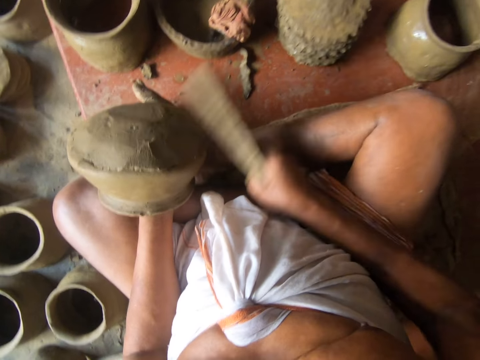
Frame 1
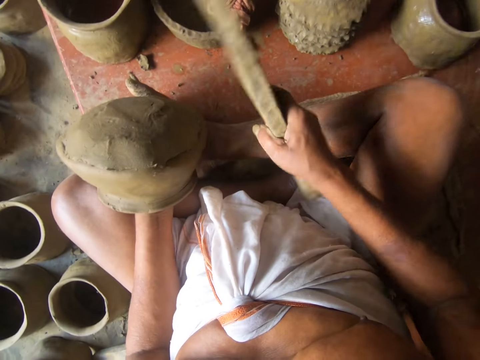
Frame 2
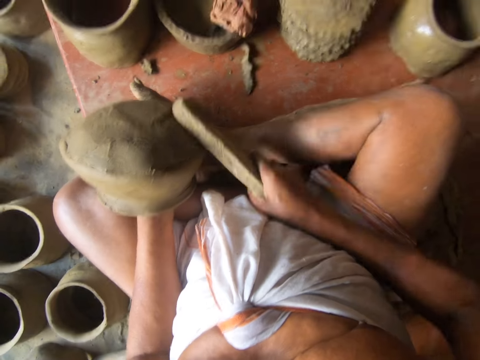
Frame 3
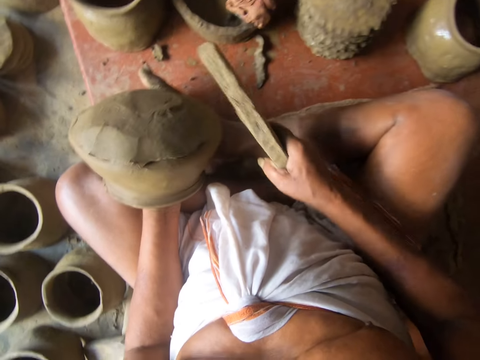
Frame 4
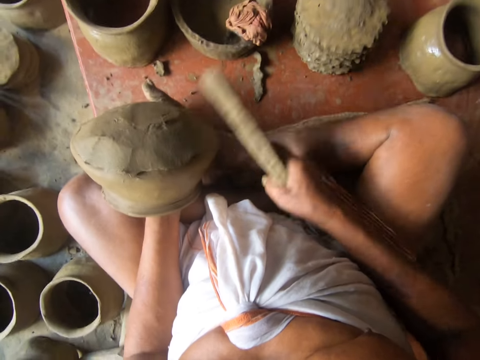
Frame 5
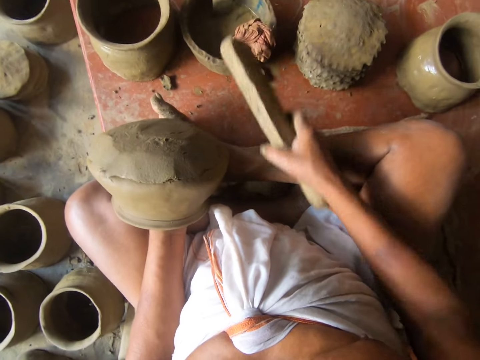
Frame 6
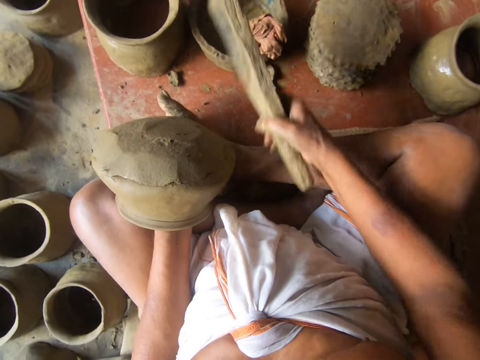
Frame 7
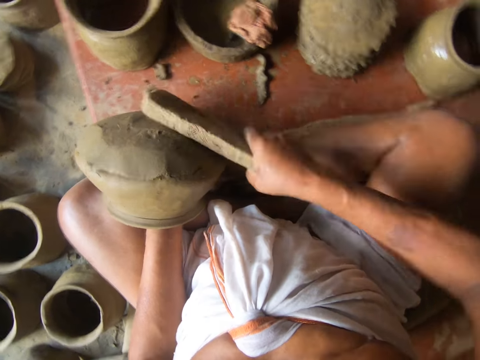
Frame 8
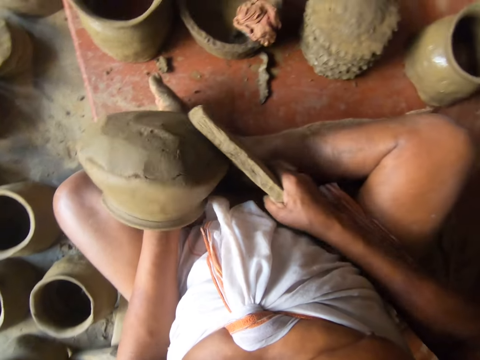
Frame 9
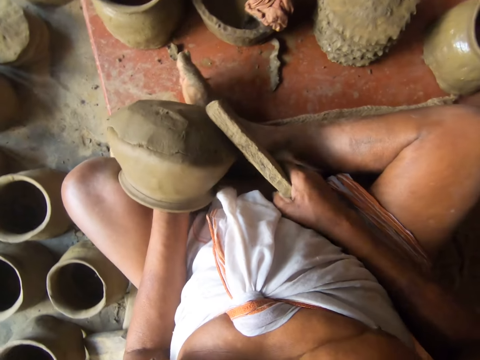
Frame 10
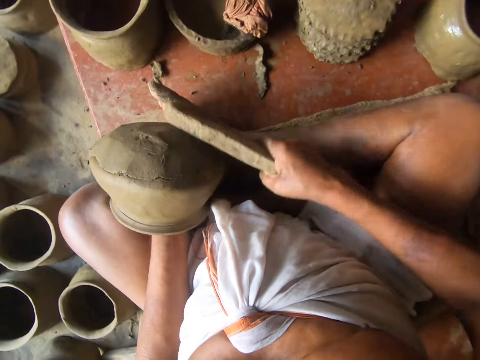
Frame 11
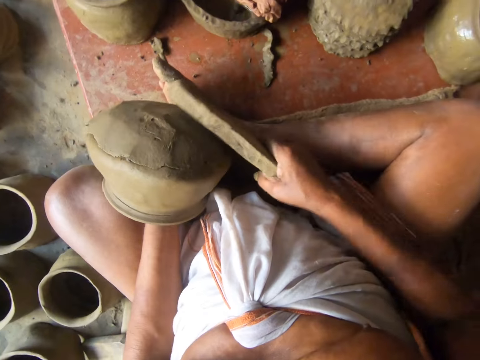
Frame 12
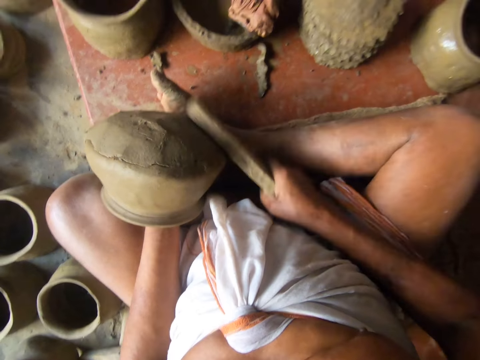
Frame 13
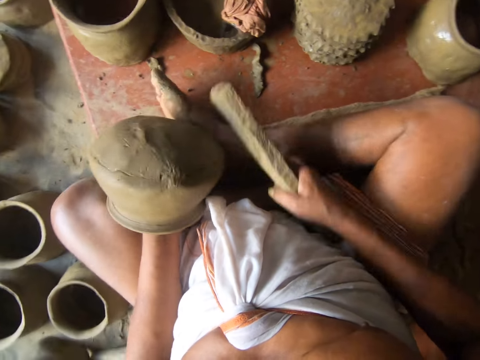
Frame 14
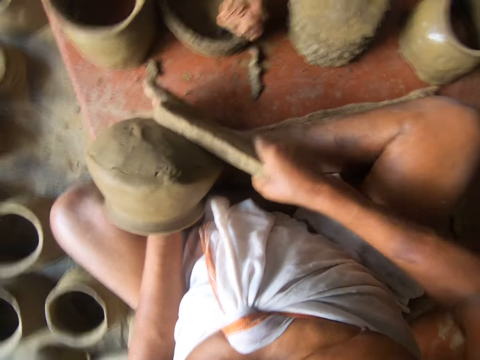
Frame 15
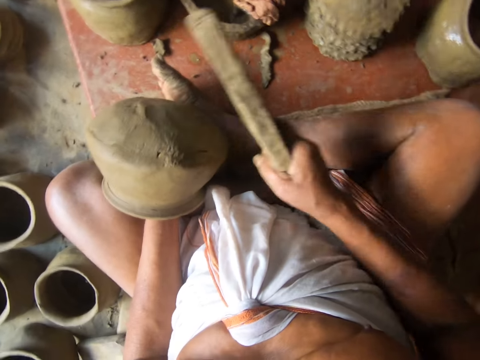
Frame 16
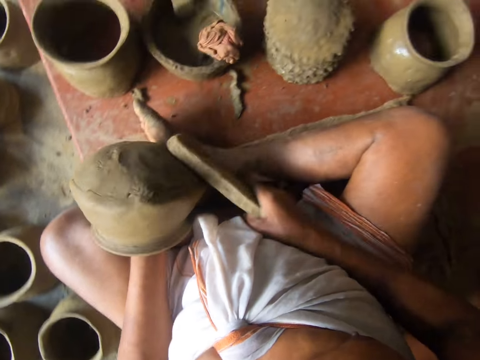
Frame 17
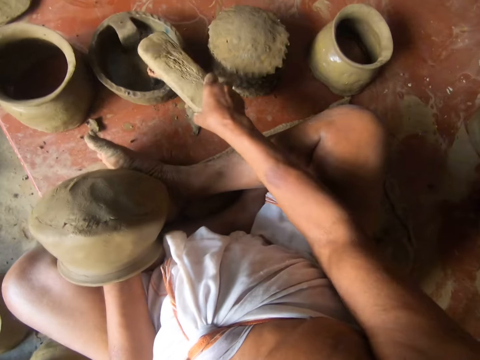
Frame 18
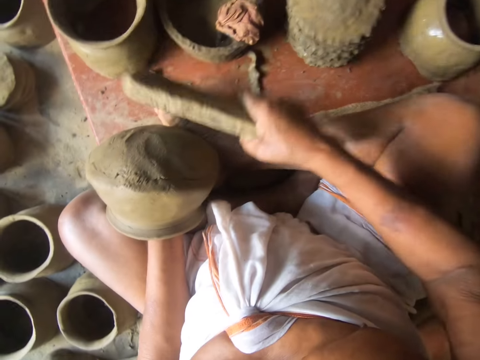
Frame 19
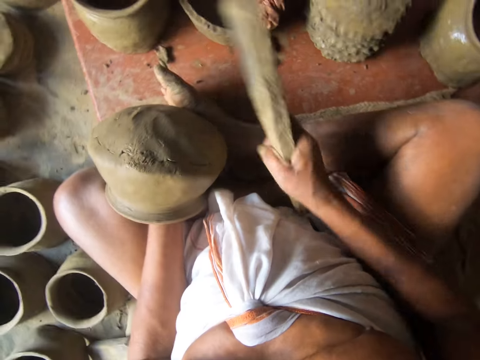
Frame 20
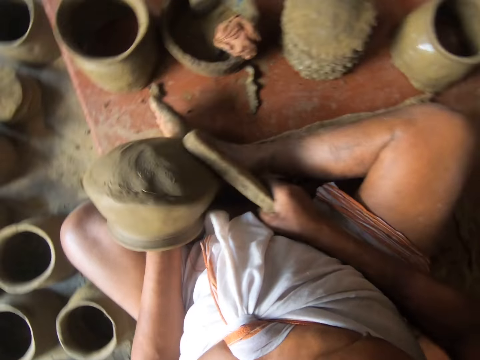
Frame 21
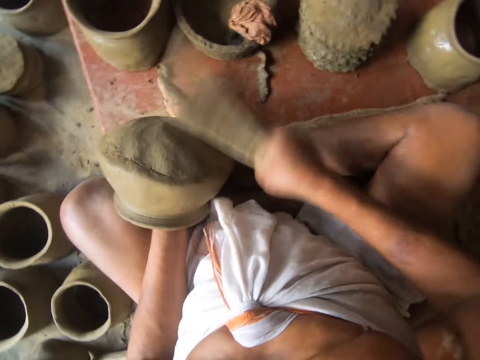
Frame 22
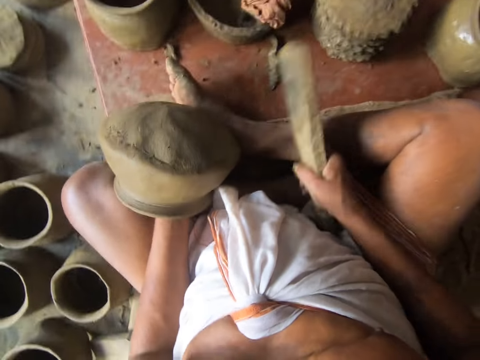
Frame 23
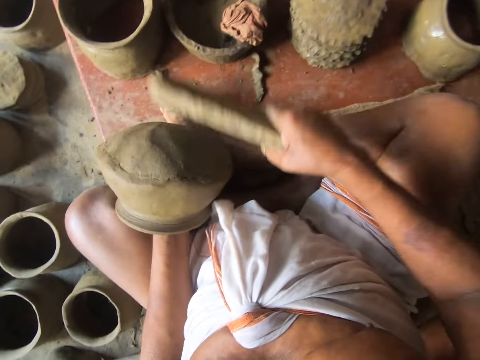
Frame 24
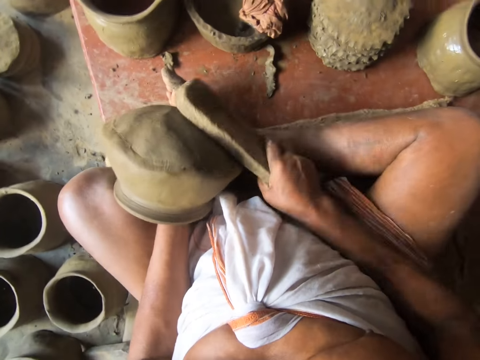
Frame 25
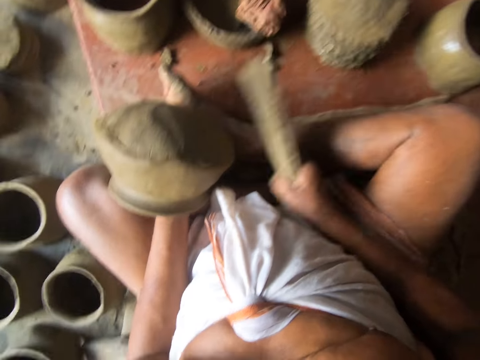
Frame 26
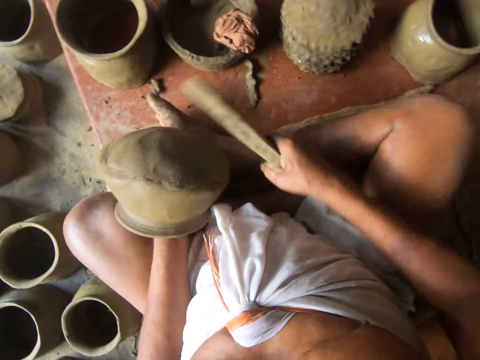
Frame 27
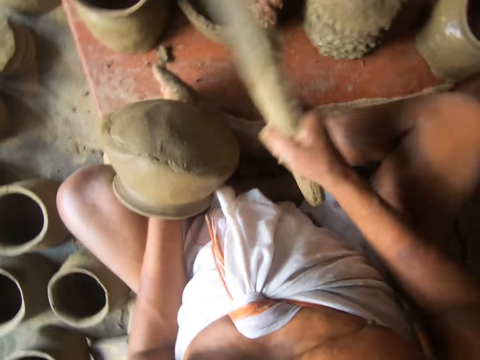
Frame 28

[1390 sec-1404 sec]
The camera wearer places the wood on a piece of cloth. They hit the modelling clay pot with the wood. They place the wood on the piece of cloth. They hit the modelling clay pot with the wood.

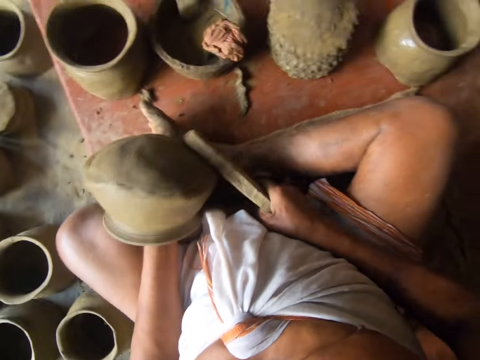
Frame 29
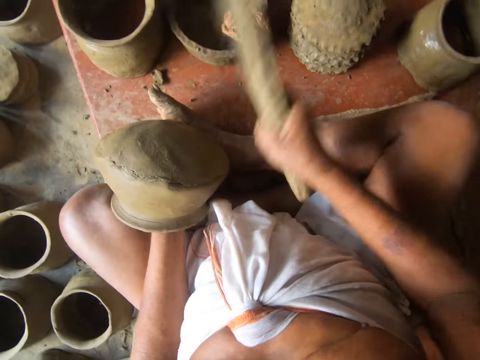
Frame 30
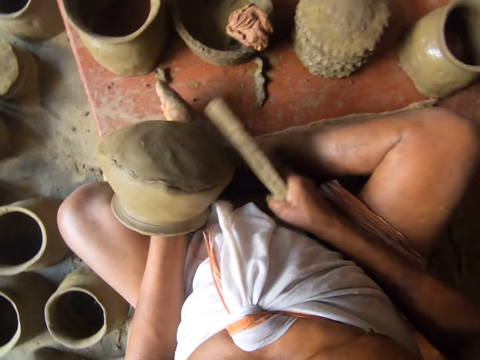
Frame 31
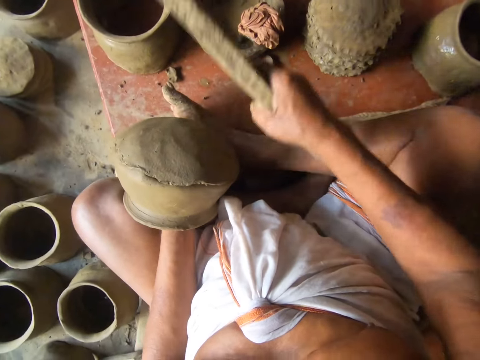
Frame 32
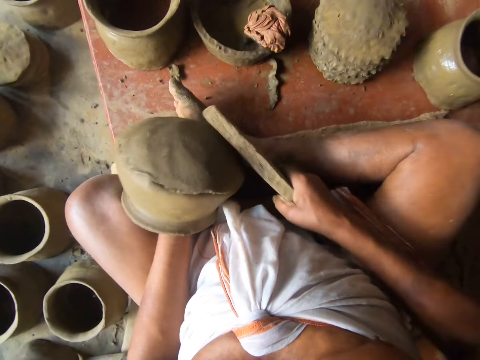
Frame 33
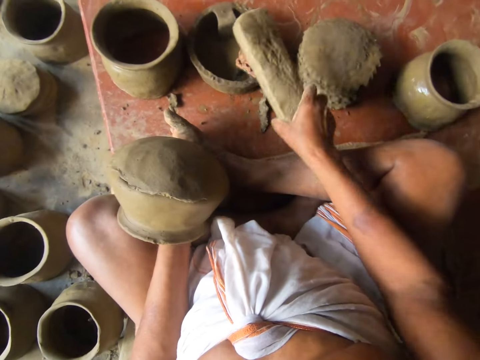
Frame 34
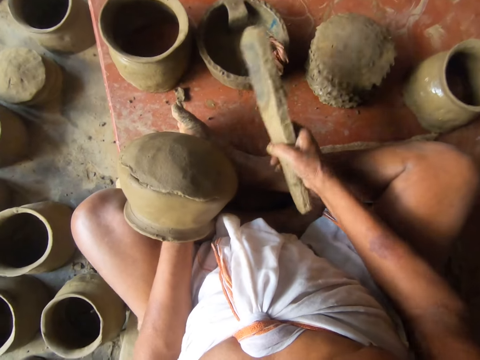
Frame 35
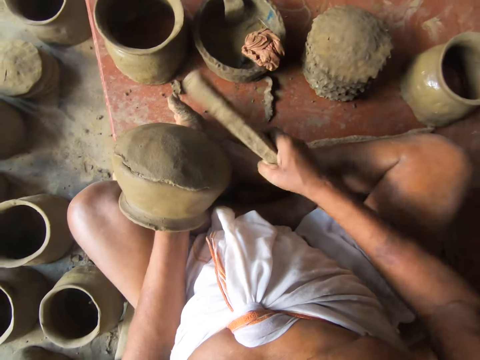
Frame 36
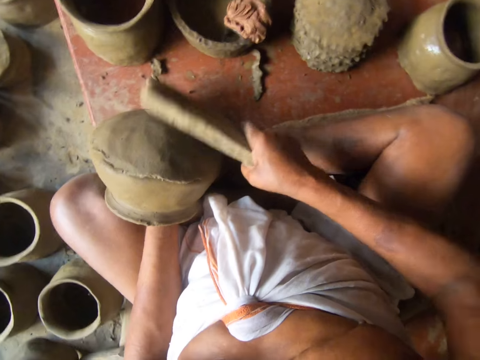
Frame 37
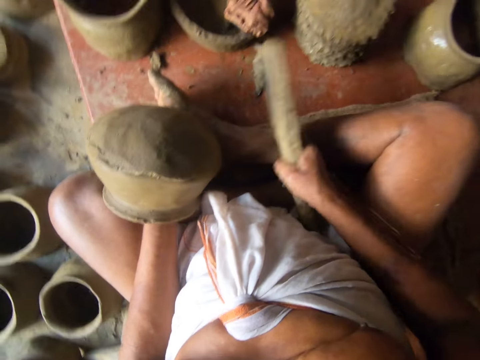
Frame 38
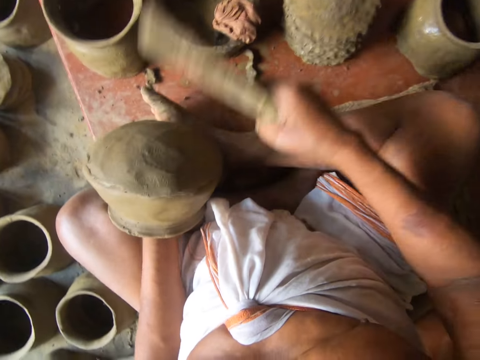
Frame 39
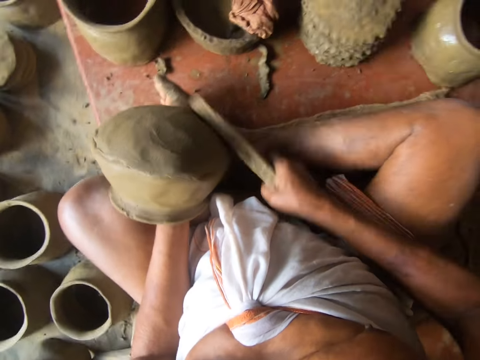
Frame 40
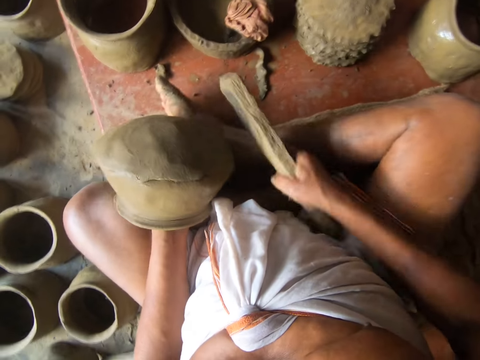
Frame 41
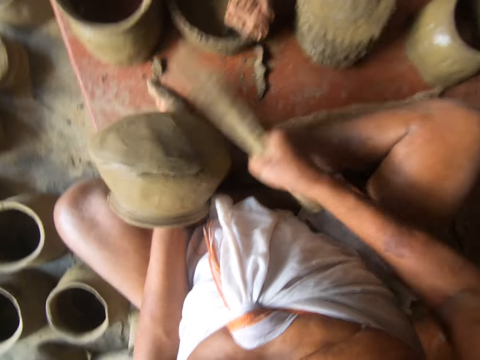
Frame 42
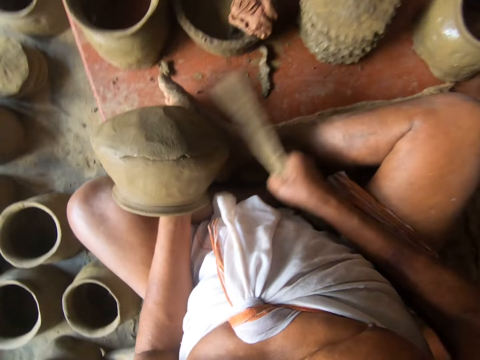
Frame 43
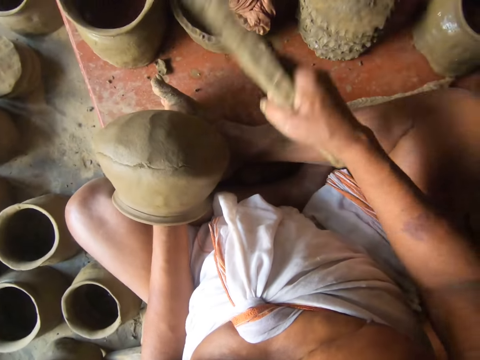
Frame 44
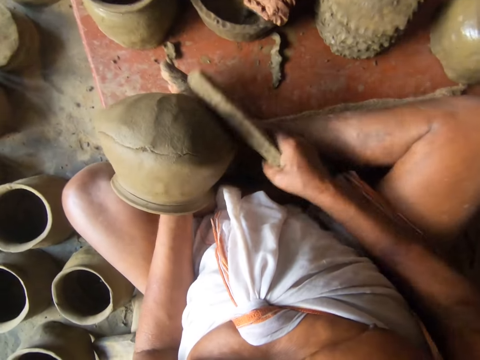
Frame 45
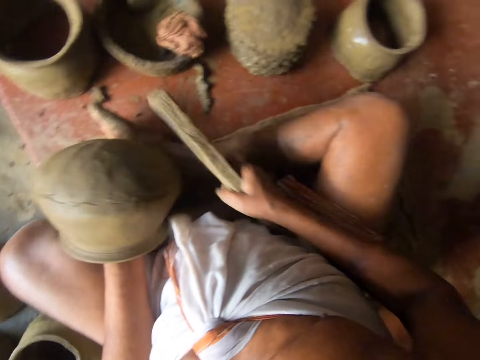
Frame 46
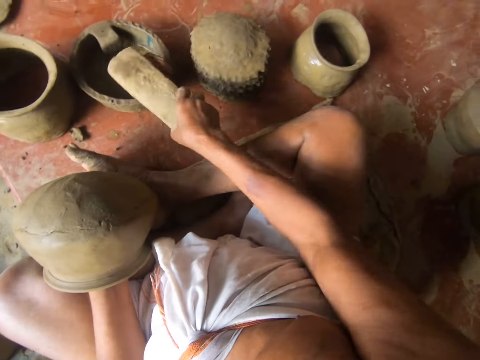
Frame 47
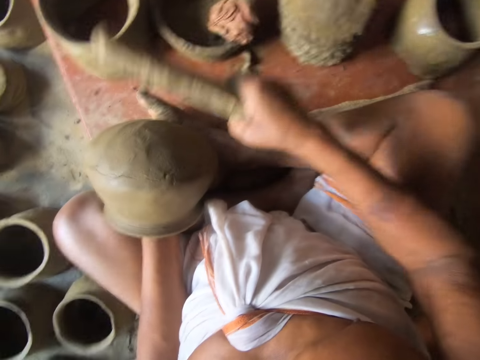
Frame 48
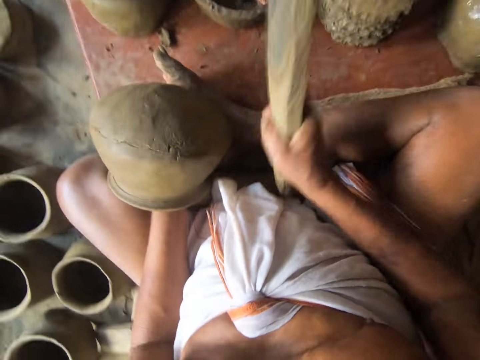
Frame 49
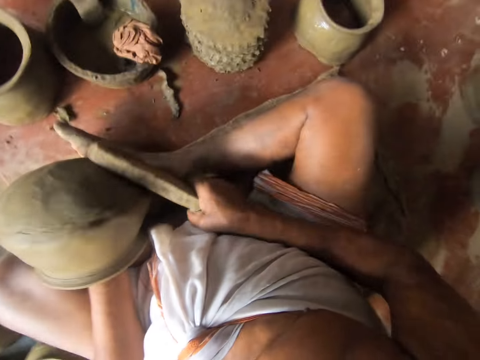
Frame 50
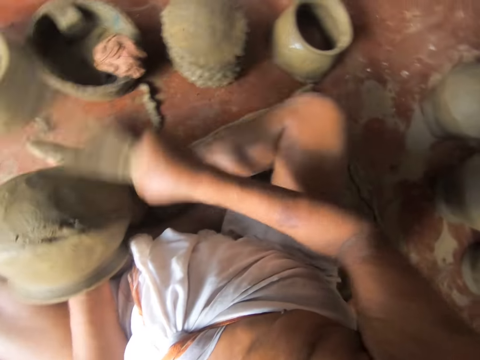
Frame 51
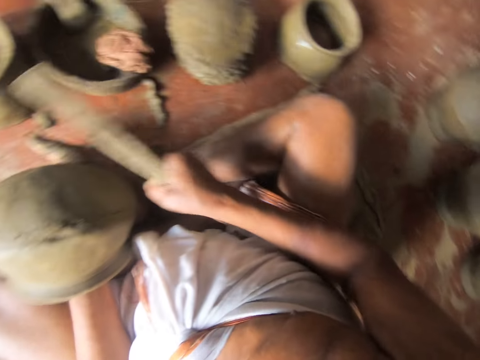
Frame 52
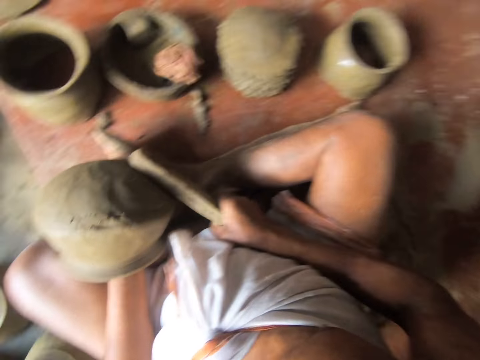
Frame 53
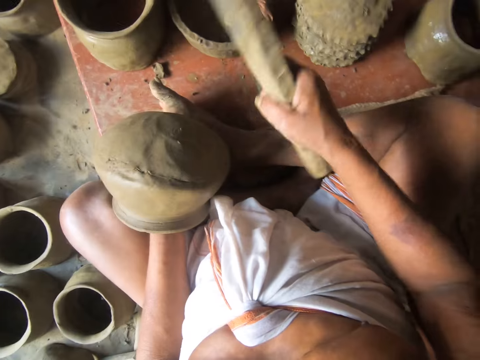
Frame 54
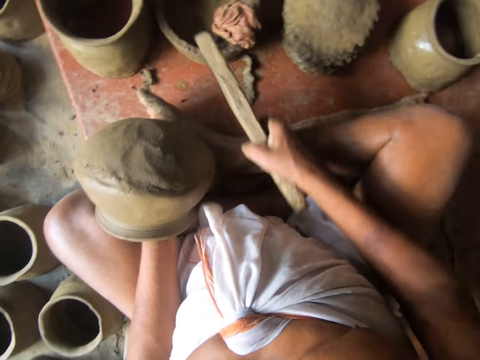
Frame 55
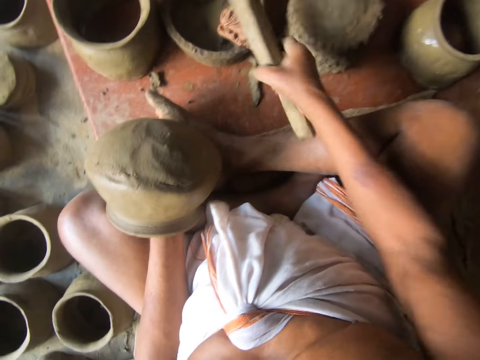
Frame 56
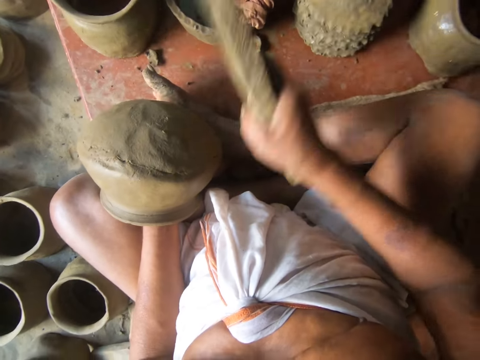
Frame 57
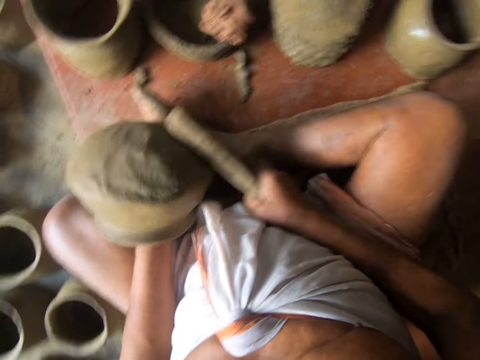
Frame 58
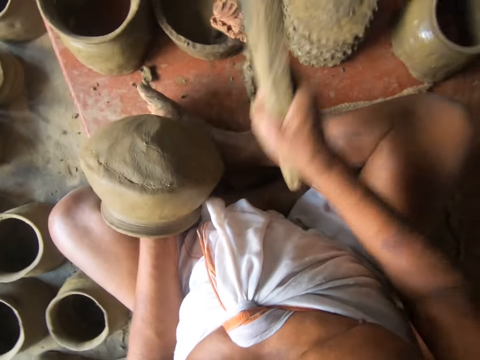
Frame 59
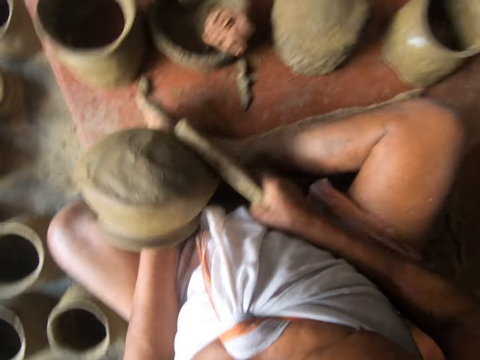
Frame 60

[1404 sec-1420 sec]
The camera wearer places the wood on a piece of cloth. They hit the modelling clay pot with the wood. They place the wood on the piece of cloth. They hit the modelling clay pot with the wood. They tap on the cloth with the wood piece. They place the wood on the piece of cloth. They hit the modelling clay pot with the wood.
